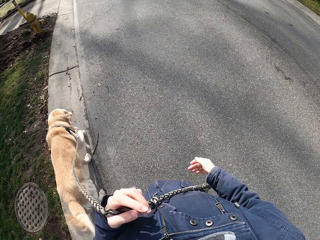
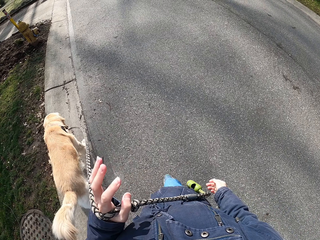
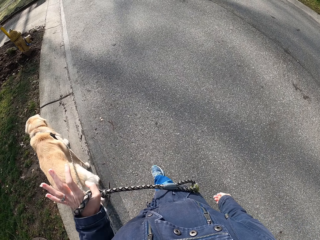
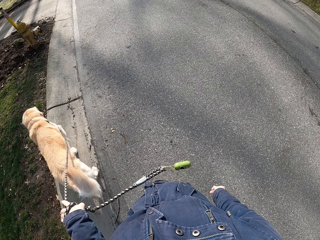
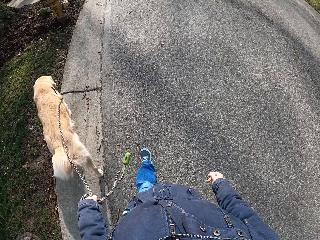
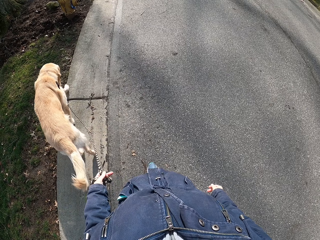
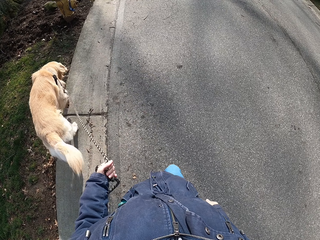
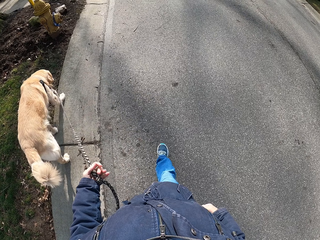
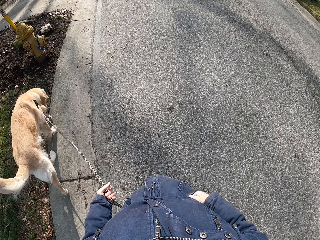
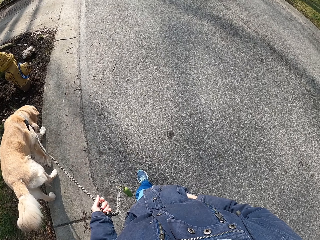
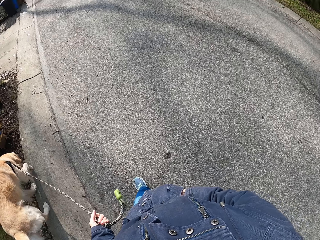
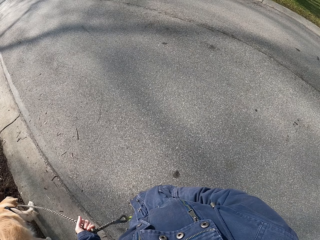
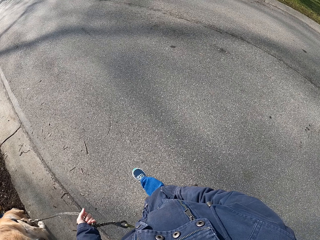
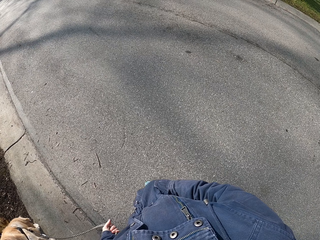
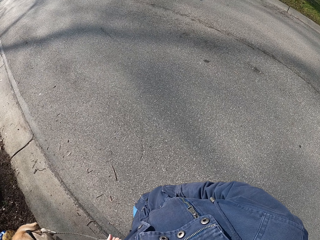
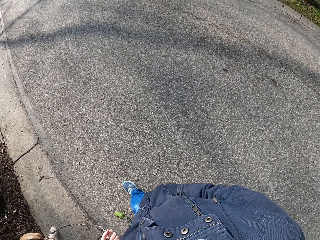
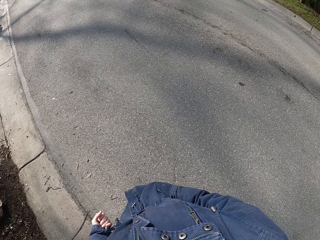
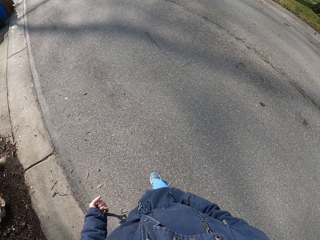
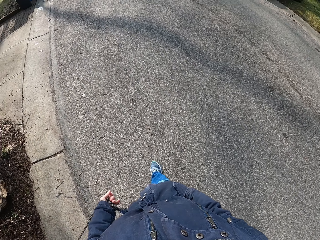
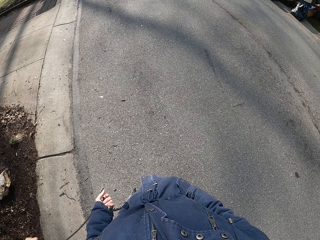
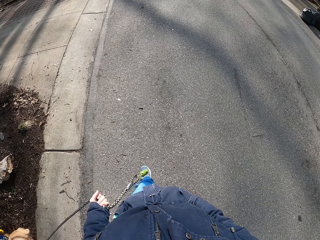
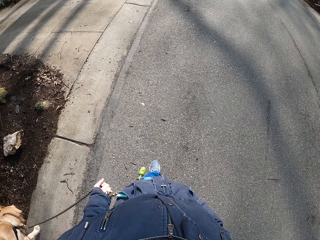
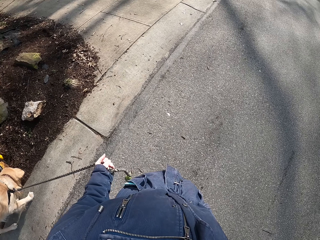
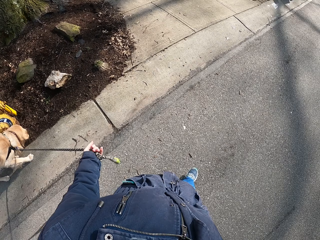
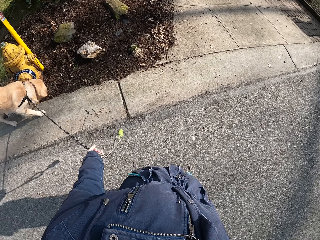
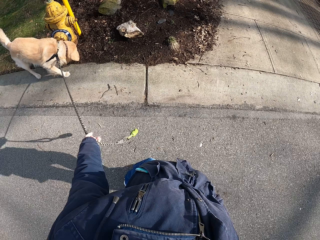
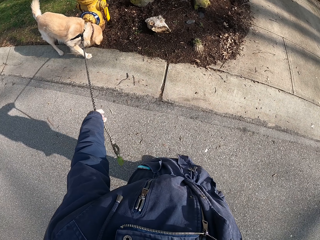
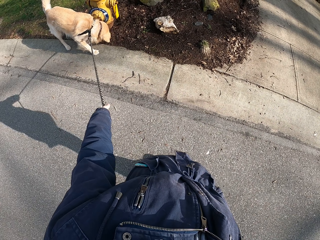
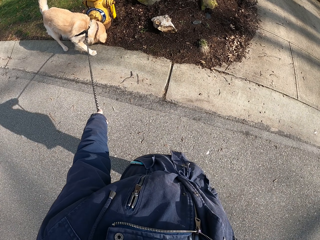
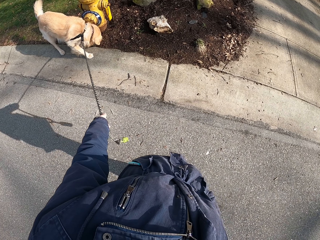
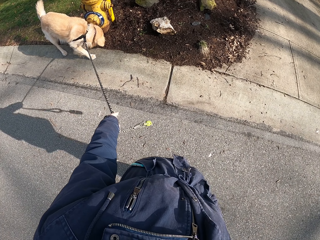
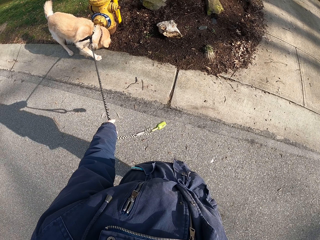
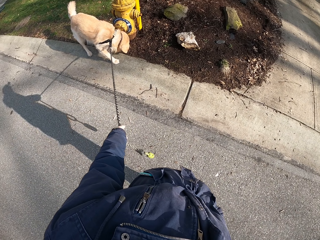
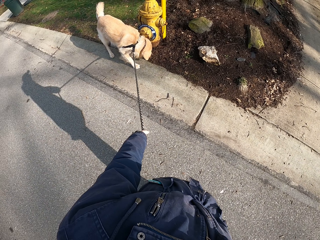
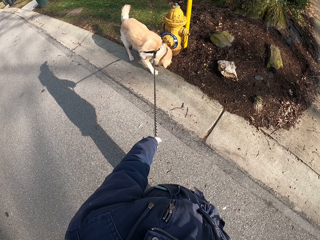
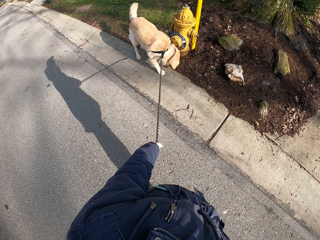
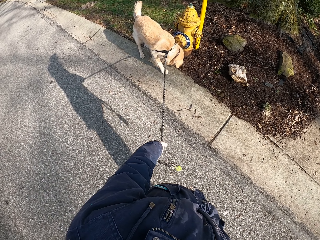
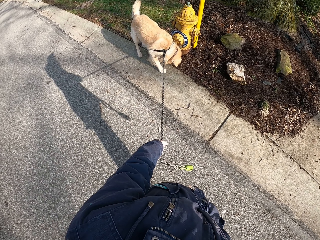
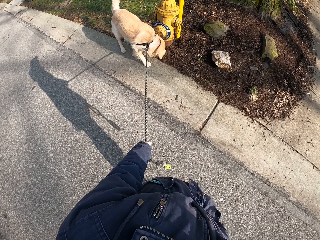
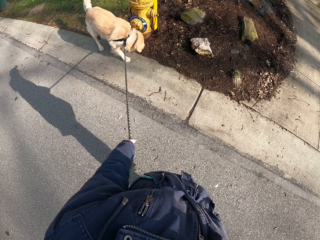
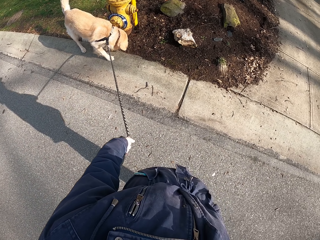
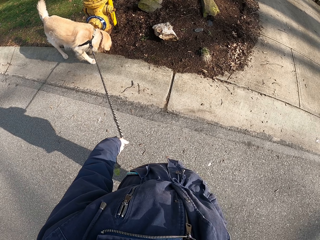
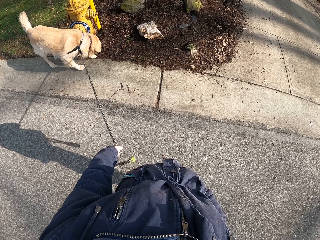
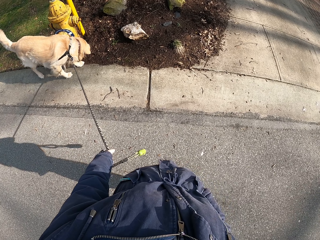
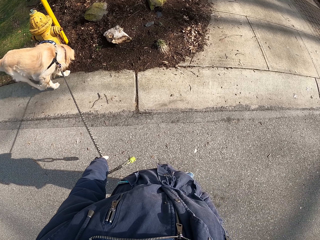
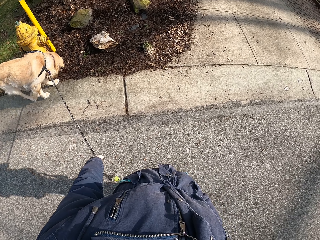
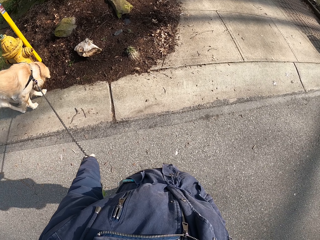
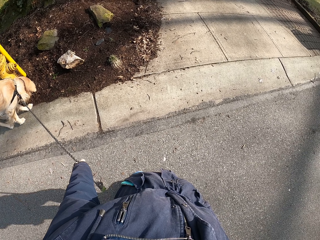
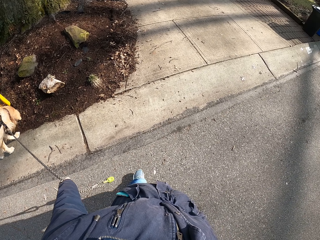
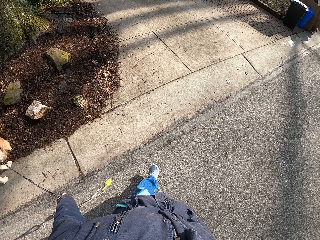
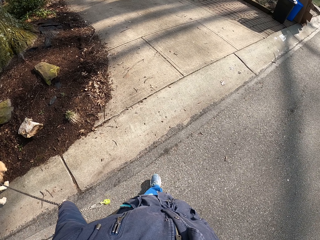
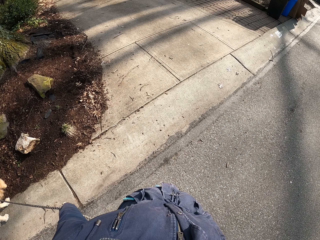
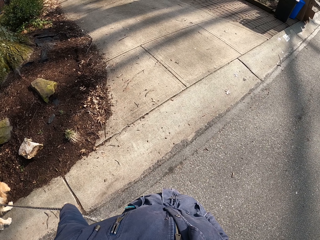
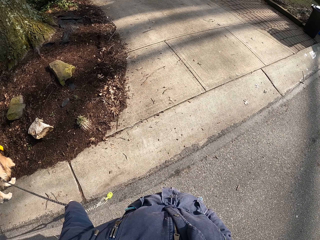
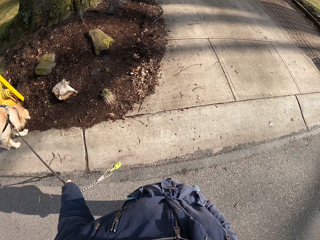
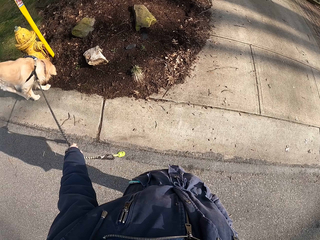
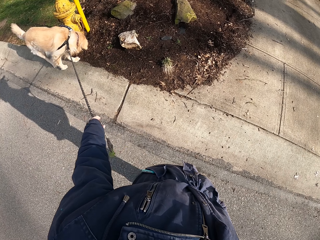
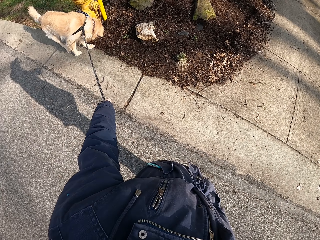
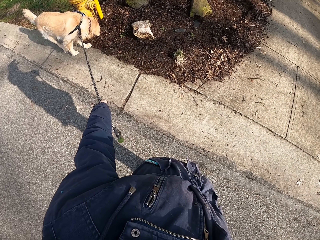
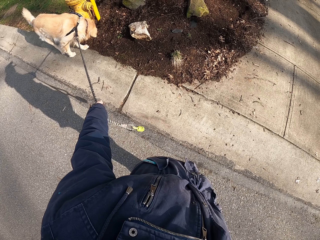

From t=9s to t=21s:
The camera wearer walks. They stop on the road. They stare at the dog.

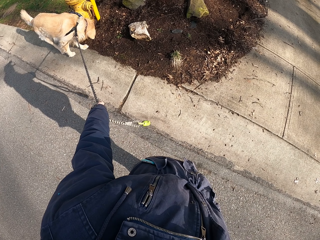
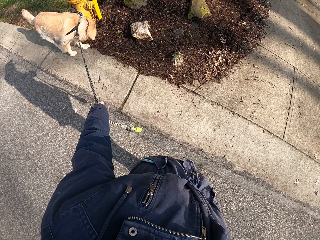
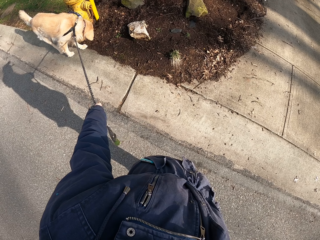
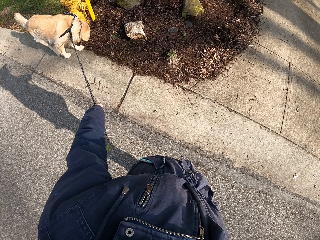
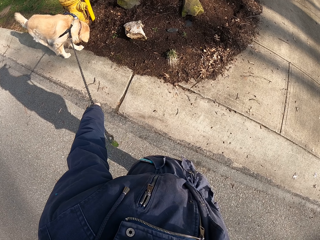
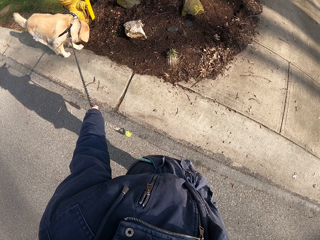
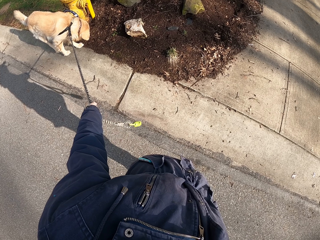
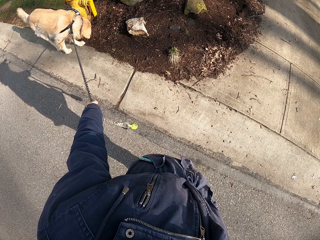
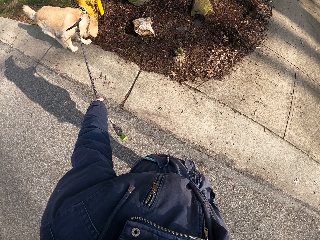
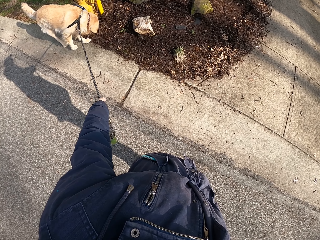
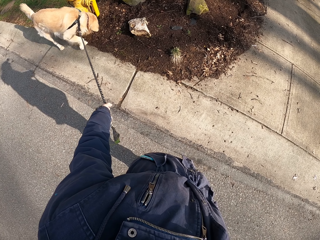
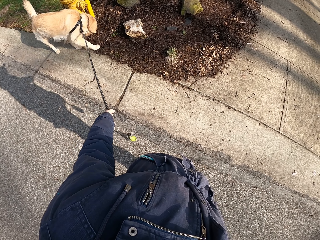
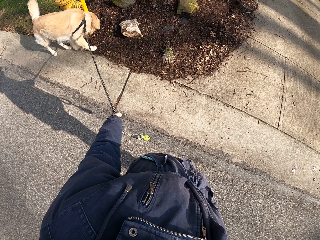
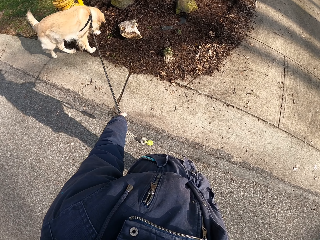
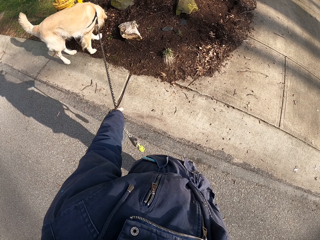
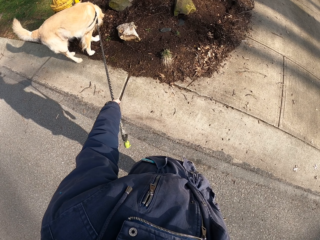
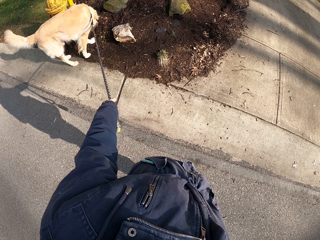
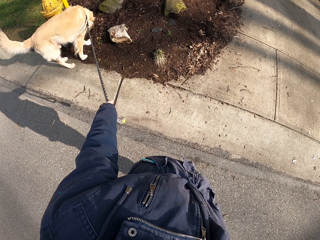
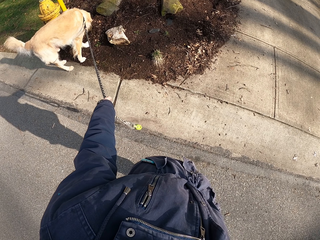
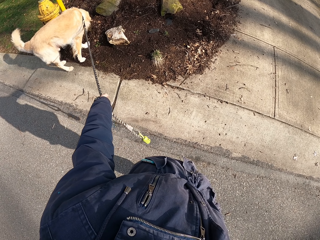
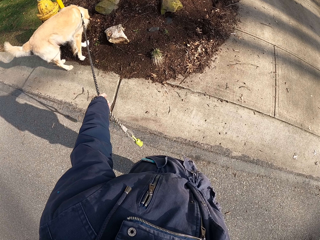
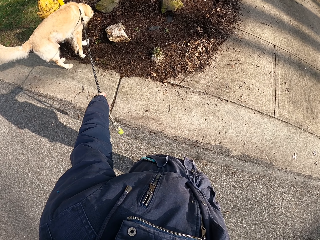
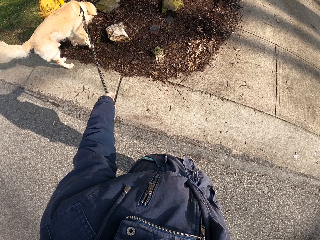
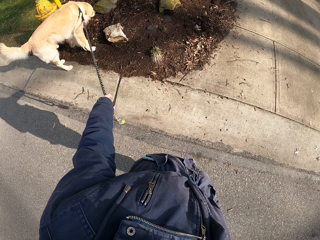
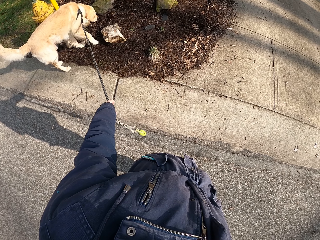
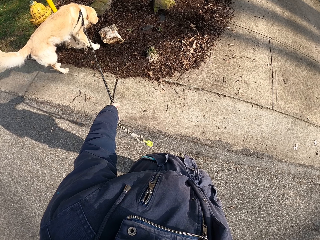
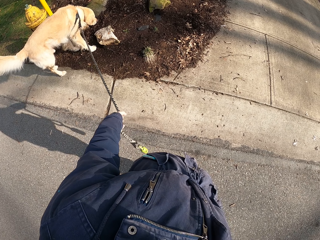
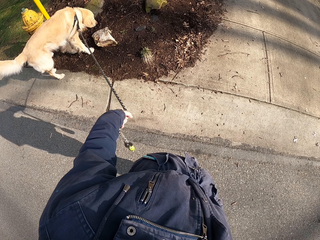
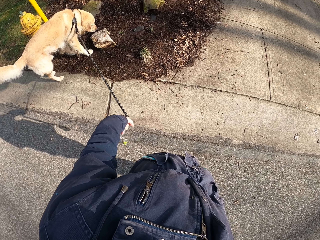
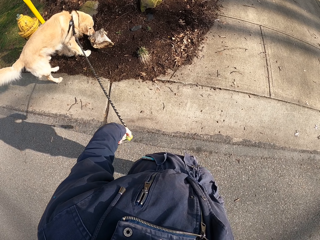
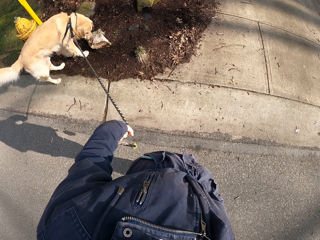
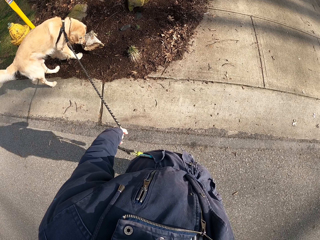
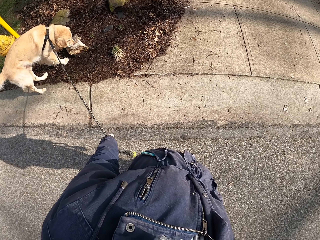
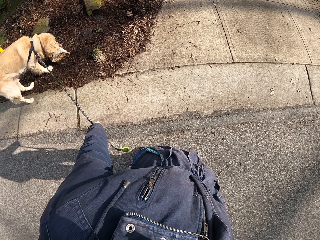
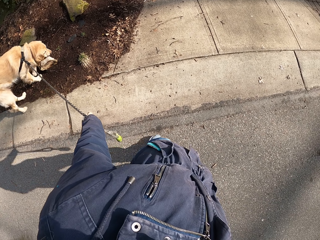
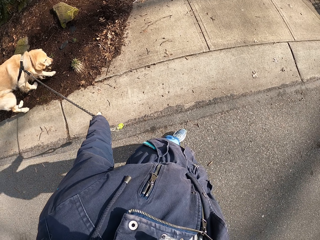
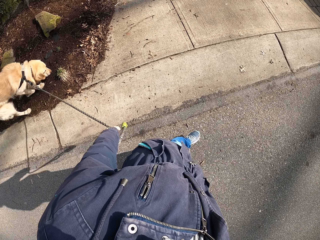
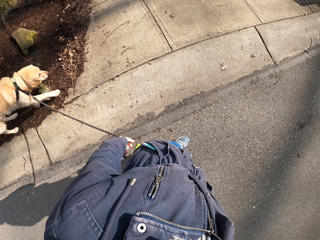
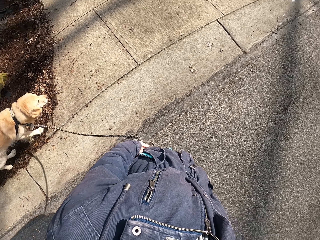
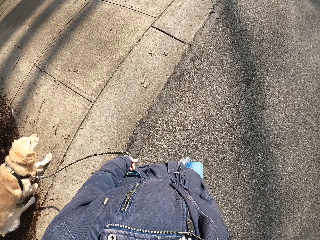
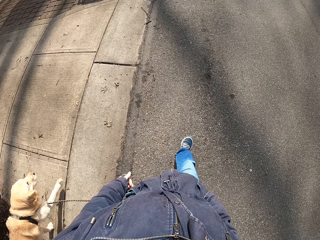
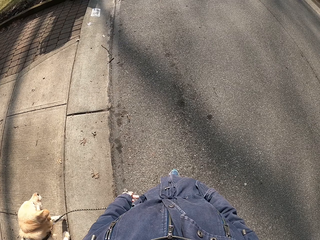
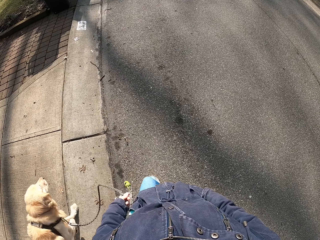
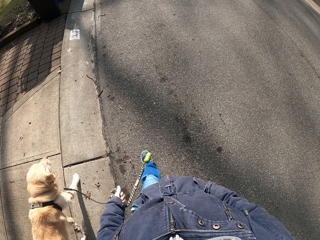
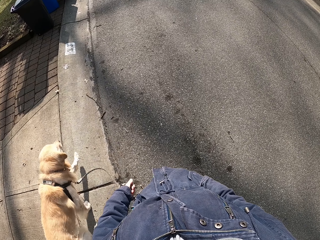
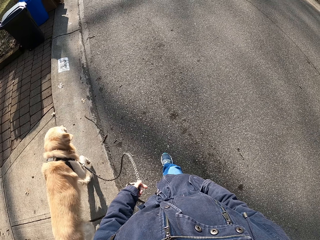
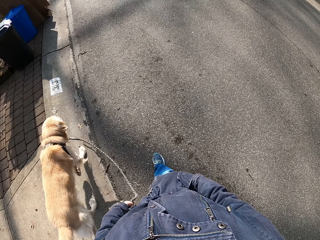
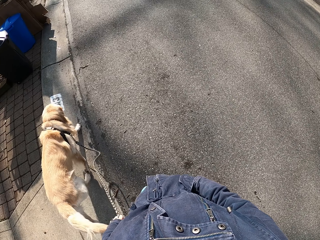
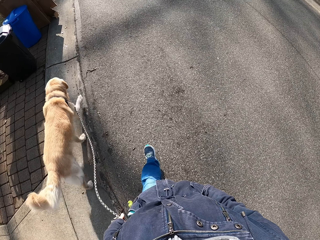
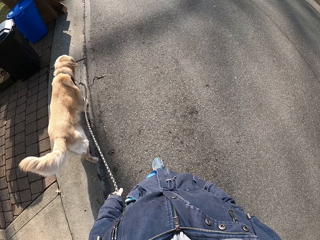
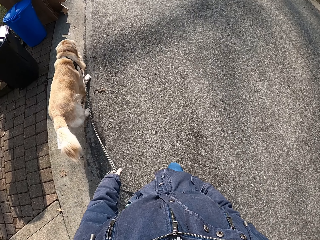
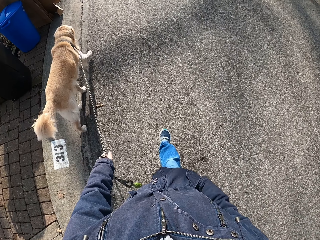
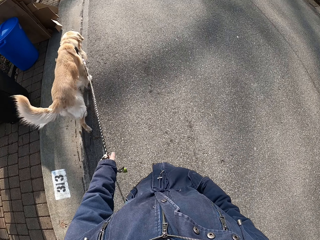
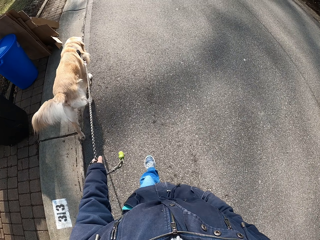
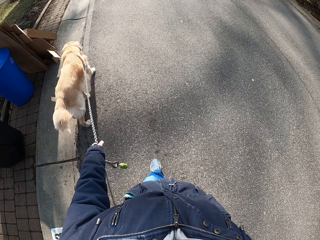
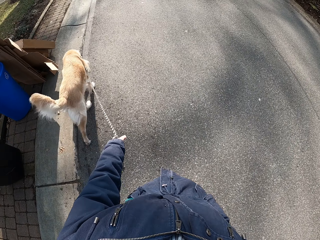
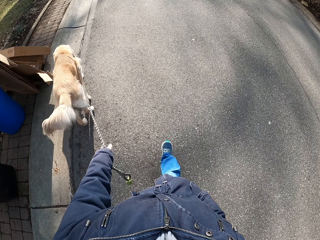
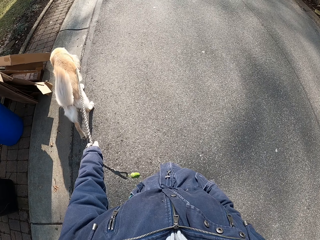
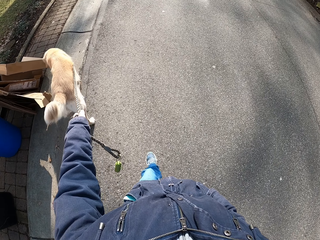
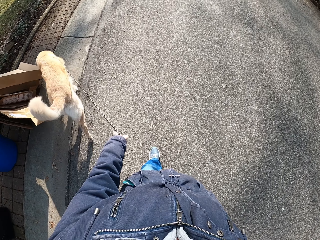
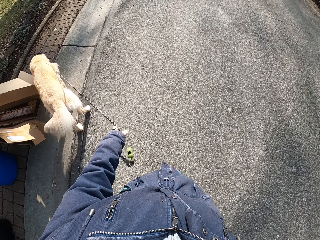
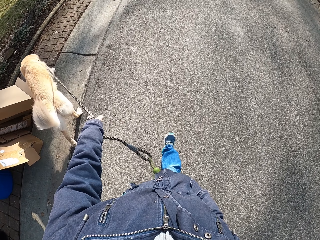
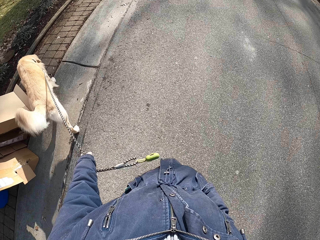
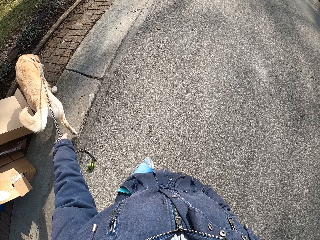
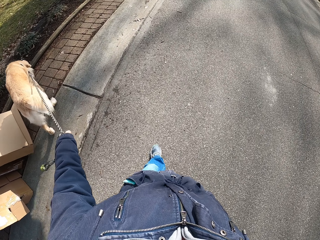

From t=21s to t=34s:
The camera wearer holds the dog's rope with the left hand. They walk on the road with the dog.
